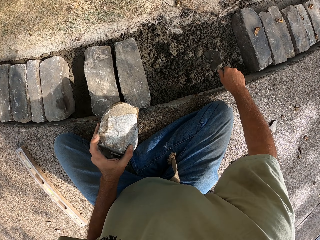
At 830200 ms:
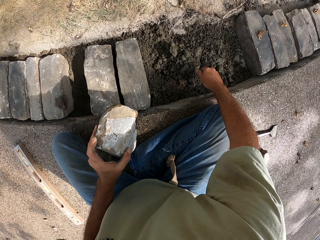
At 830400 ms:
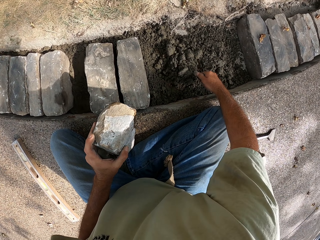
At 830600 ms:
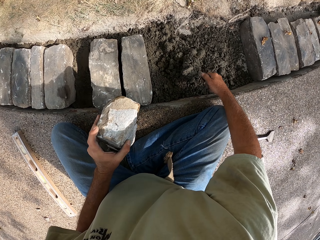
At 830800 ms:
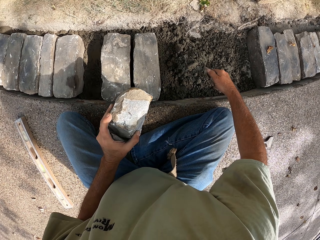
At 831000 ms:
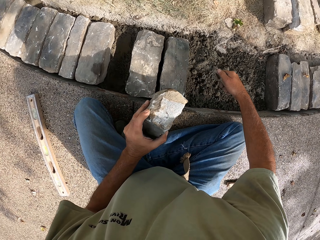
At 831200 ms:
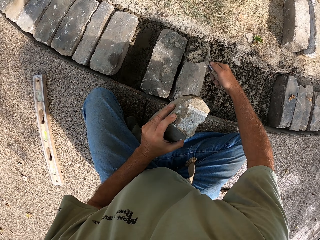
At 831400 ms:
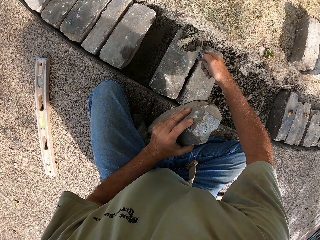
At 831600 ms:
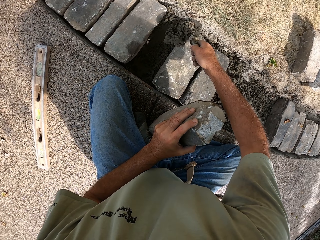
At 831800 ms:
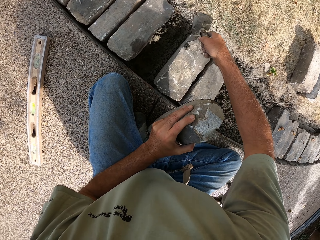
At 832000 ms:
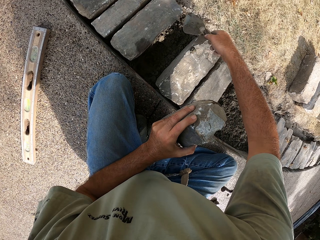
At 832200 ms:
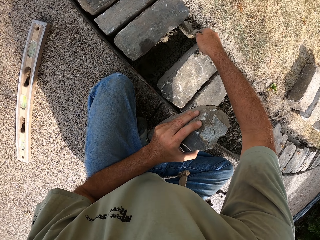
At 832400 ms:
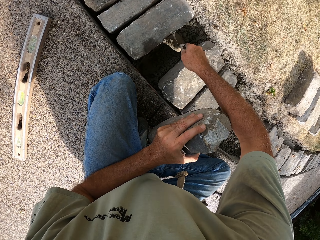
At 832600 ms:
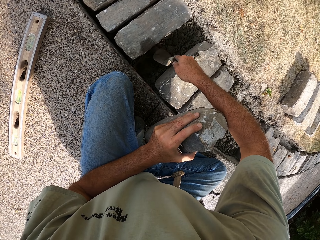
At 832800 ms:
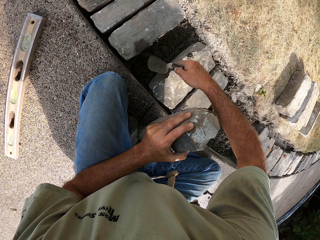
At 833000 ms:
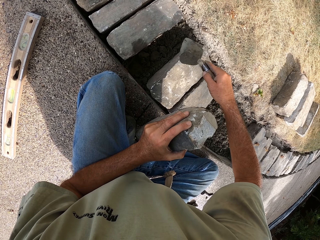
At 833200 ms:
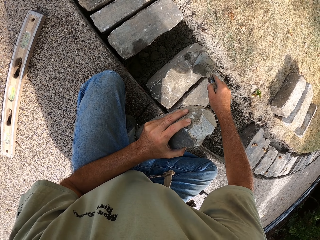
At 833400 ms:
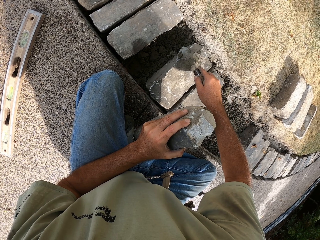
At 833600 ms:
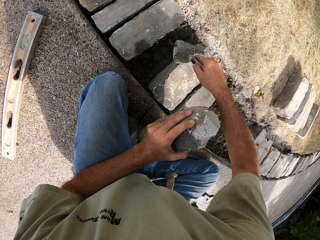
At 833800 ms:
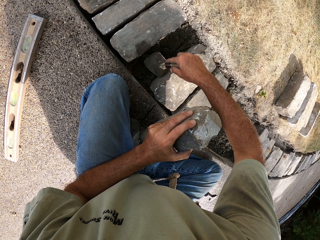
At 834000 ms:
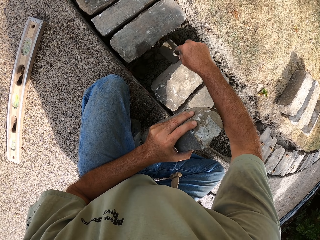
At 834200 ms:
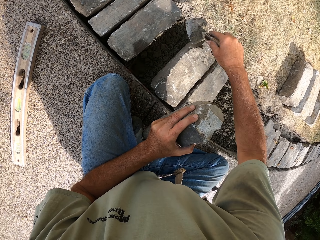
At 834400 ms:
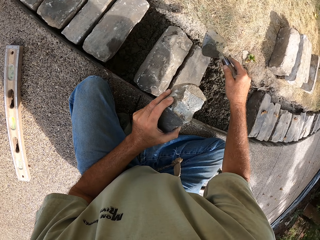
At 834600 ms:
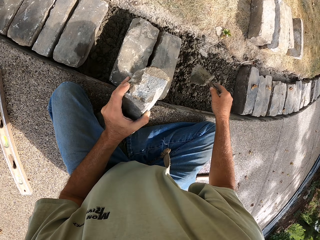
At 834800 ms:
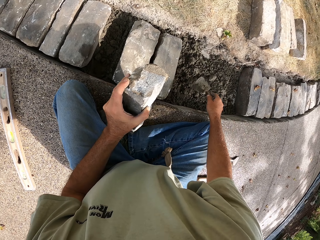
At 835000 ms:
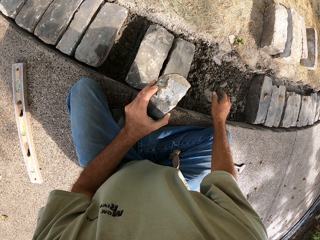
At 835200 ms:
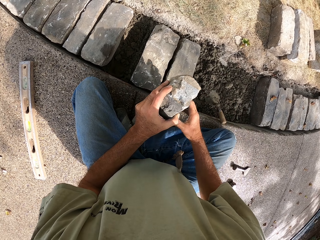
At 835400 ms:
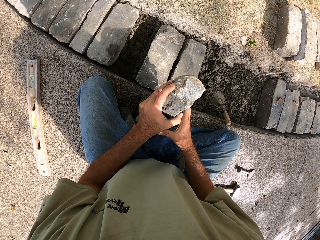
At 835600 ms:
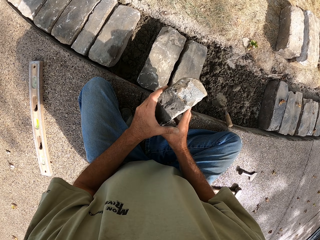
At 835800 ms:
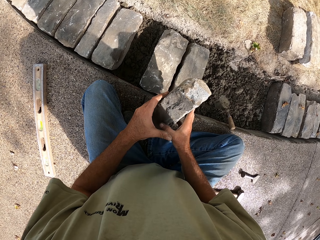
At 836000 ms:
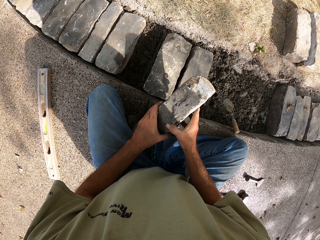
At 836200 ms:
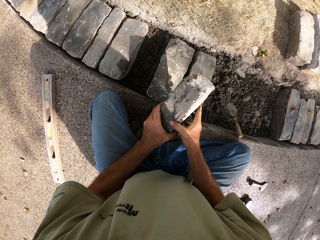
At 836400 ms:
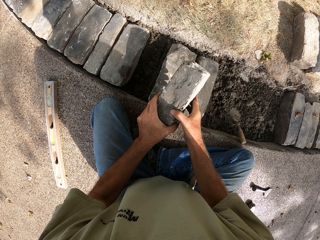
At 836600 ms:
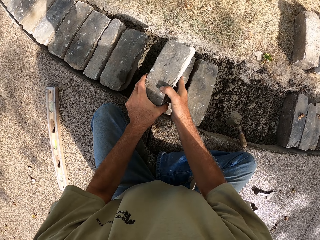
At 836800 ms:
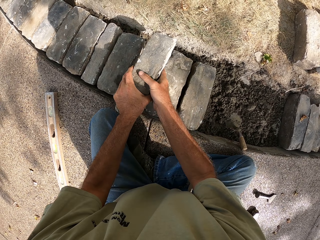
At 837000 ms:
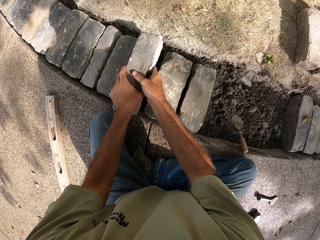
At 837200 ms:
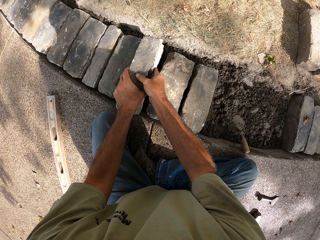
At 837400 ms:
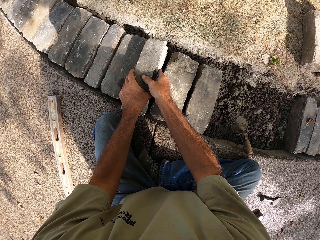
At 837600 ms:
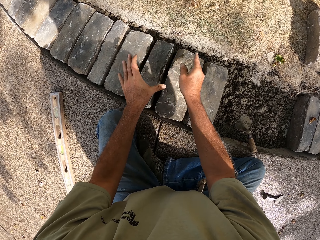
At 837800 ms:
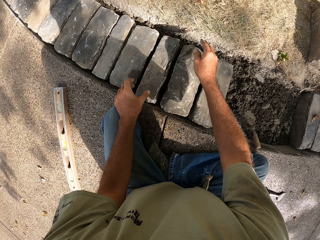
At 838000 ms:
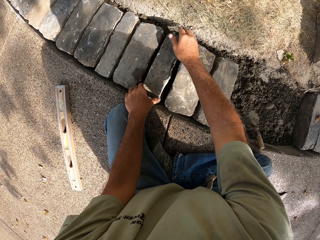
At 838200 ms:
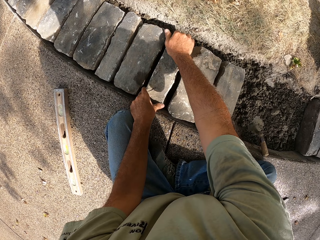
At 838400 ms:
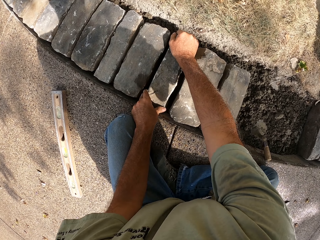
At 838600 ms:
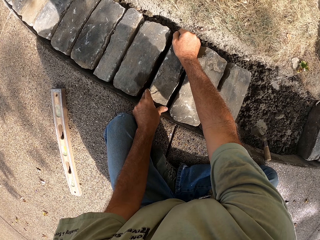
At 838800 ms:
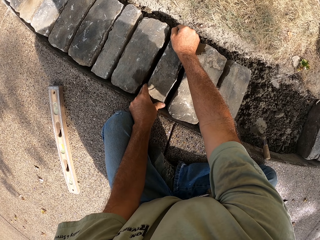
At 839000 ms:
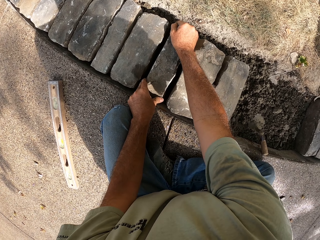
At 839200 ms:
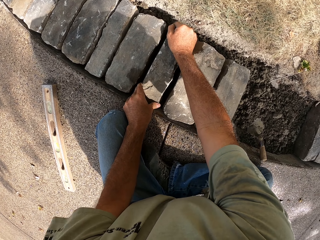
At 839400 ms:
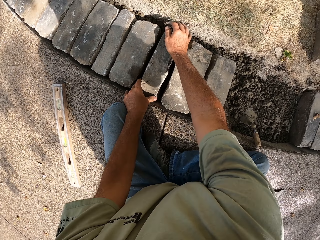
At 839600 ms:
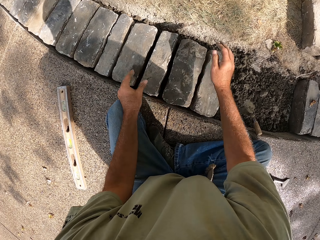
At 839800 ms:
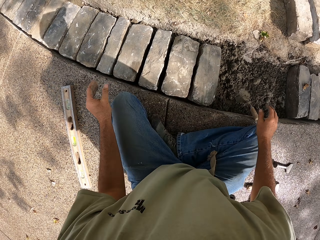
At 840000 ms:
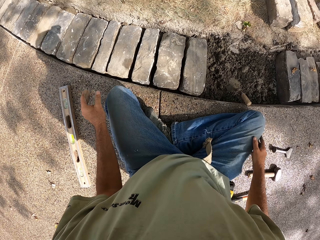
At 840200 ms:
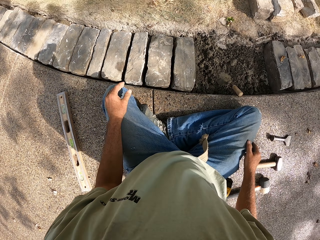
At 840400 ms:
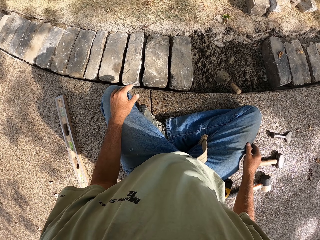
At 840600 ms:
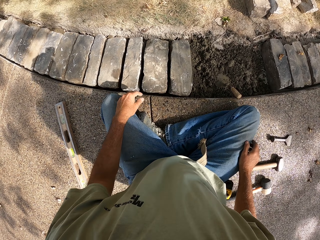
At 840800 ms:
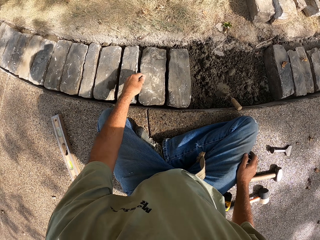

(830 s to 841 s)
The camera wearer picks up a trowel with his right hand. He scoops the concrete. He puts concrete on the space. He puts the trowel on the concrete. He puts the block on the concrete with both his hands.

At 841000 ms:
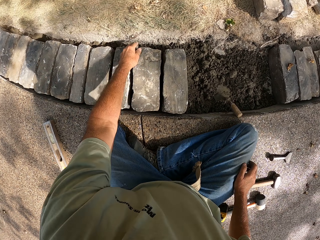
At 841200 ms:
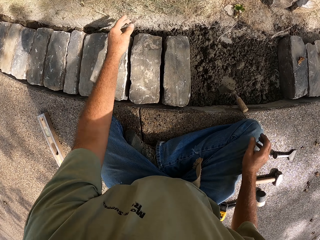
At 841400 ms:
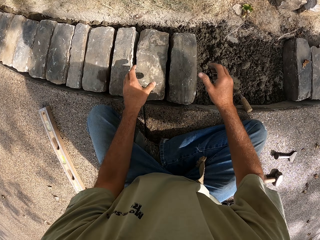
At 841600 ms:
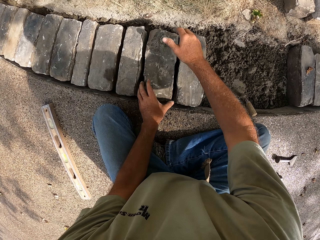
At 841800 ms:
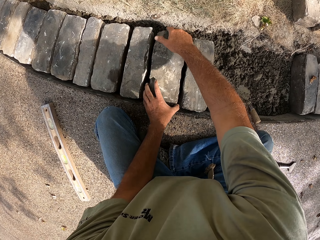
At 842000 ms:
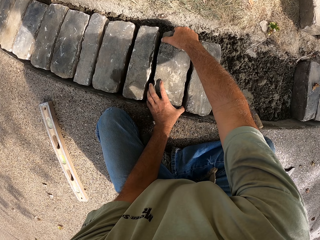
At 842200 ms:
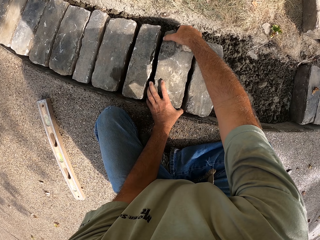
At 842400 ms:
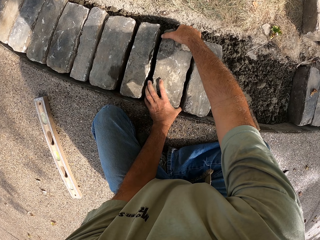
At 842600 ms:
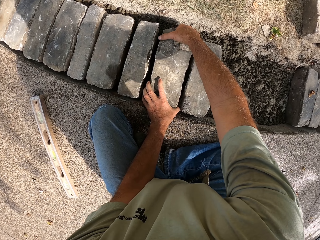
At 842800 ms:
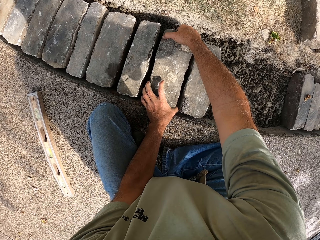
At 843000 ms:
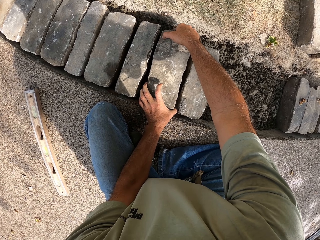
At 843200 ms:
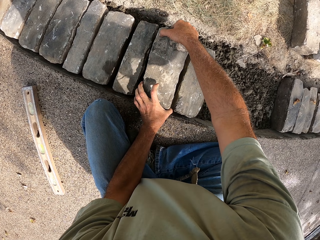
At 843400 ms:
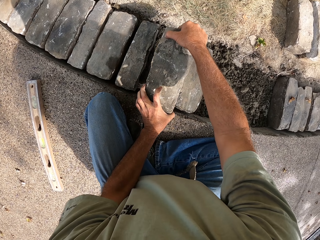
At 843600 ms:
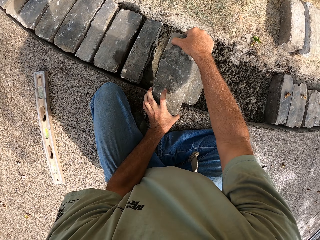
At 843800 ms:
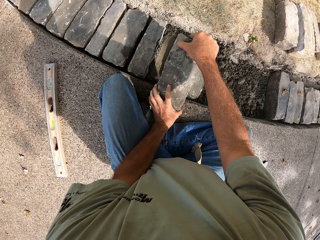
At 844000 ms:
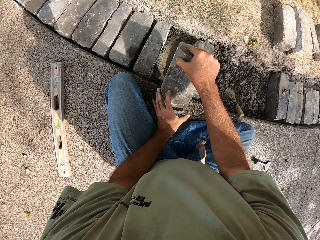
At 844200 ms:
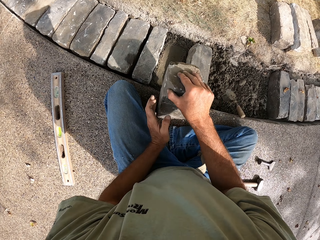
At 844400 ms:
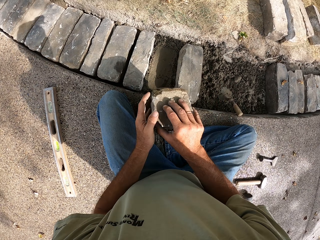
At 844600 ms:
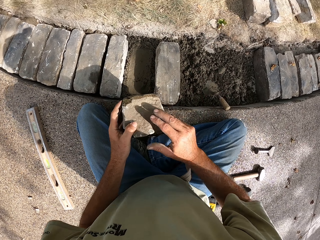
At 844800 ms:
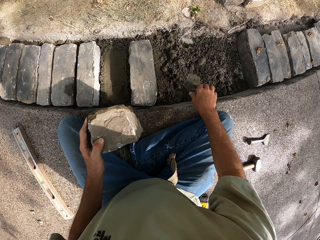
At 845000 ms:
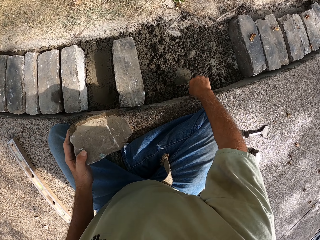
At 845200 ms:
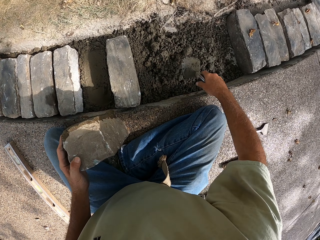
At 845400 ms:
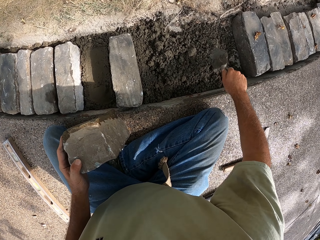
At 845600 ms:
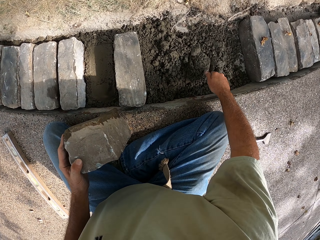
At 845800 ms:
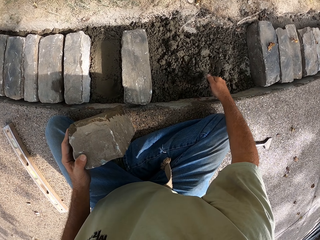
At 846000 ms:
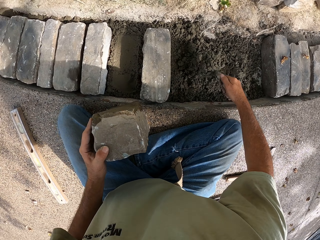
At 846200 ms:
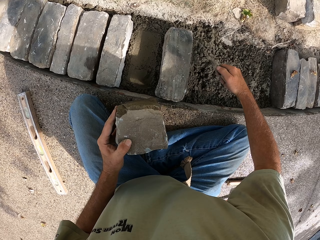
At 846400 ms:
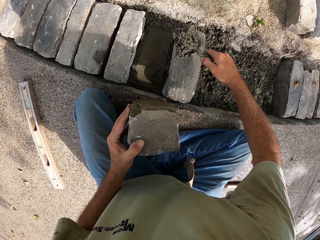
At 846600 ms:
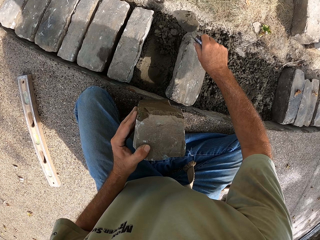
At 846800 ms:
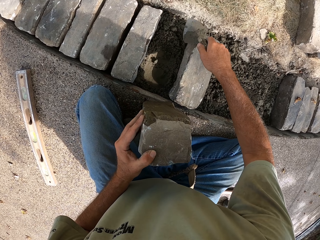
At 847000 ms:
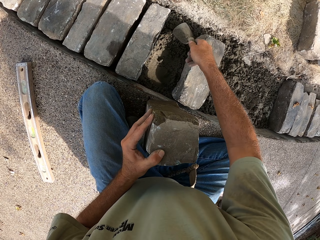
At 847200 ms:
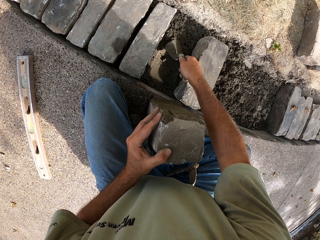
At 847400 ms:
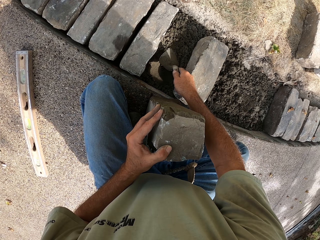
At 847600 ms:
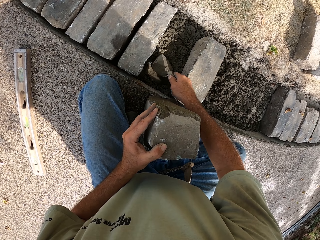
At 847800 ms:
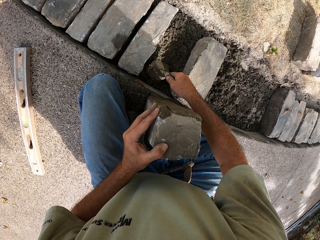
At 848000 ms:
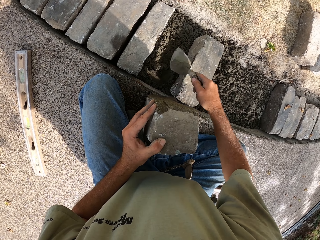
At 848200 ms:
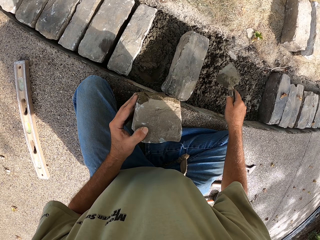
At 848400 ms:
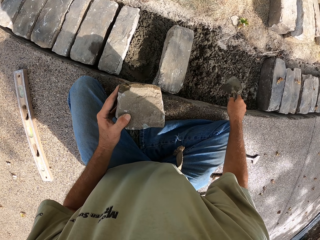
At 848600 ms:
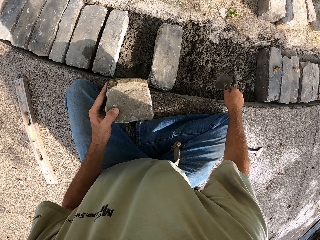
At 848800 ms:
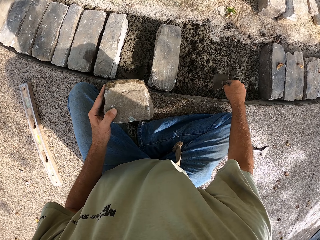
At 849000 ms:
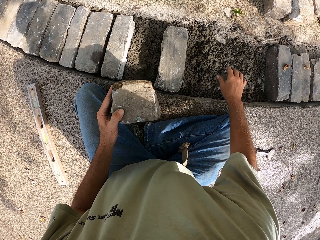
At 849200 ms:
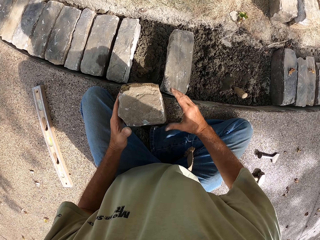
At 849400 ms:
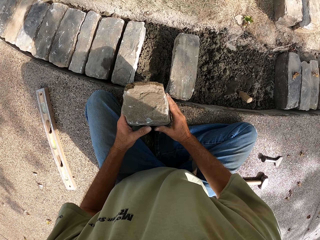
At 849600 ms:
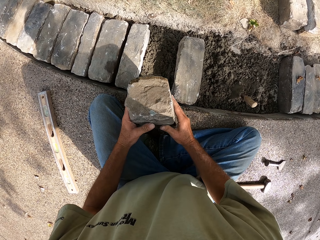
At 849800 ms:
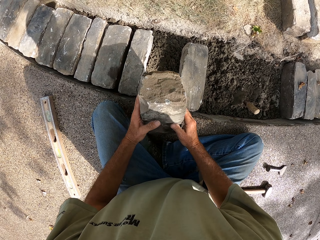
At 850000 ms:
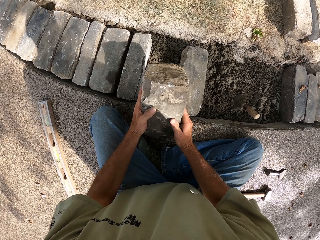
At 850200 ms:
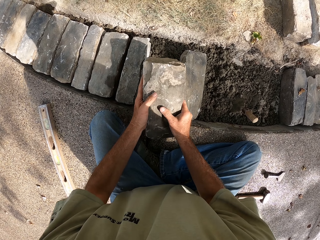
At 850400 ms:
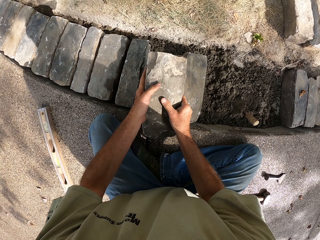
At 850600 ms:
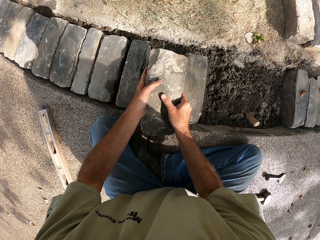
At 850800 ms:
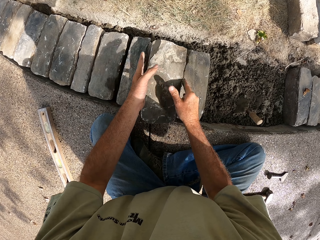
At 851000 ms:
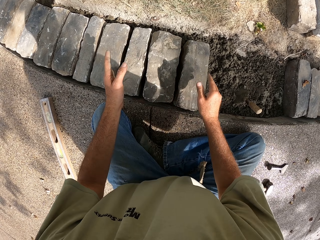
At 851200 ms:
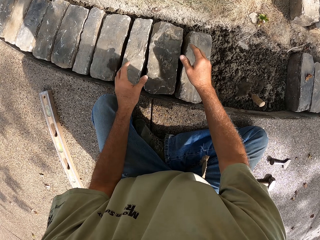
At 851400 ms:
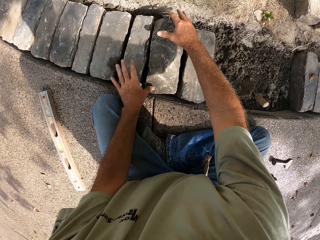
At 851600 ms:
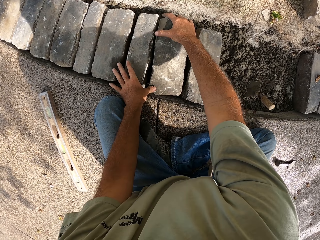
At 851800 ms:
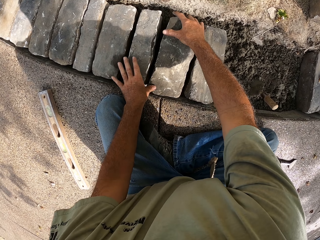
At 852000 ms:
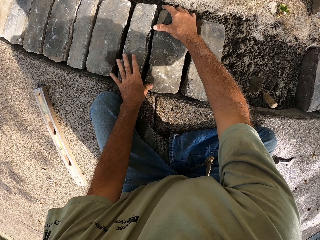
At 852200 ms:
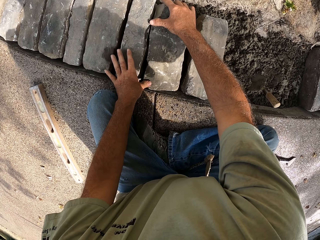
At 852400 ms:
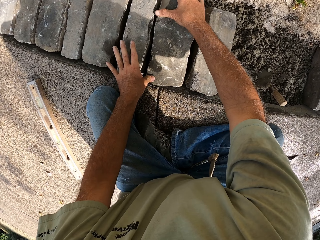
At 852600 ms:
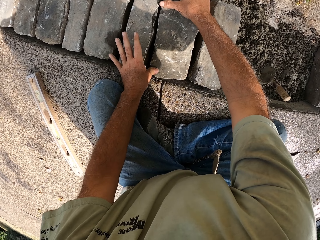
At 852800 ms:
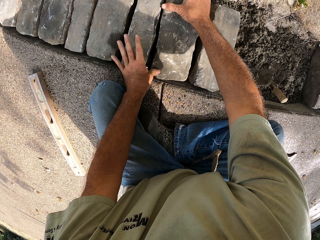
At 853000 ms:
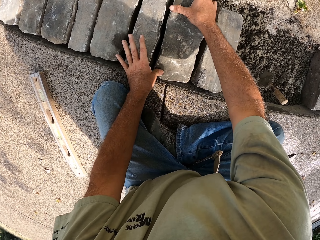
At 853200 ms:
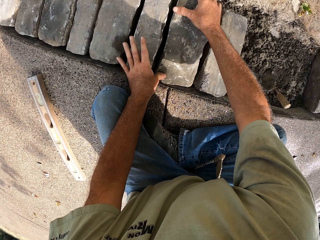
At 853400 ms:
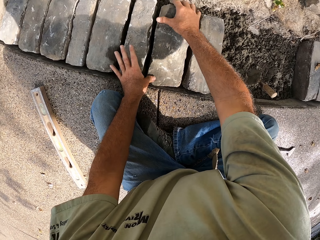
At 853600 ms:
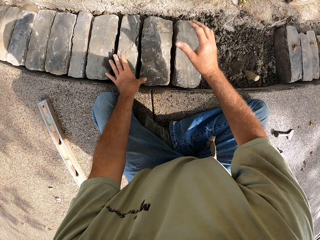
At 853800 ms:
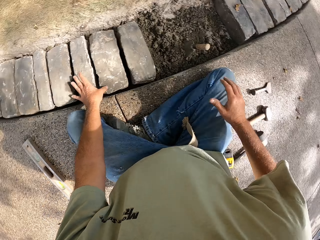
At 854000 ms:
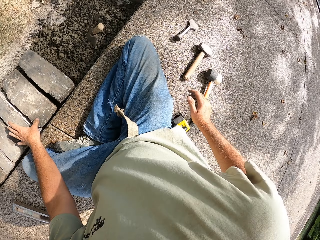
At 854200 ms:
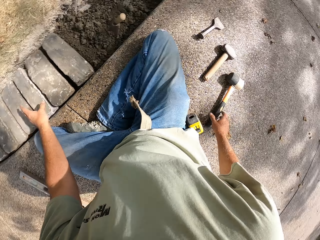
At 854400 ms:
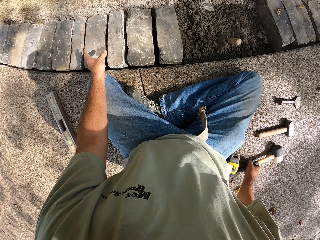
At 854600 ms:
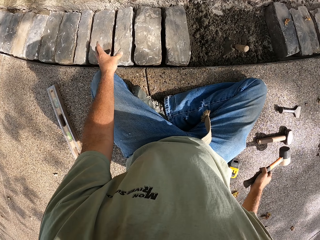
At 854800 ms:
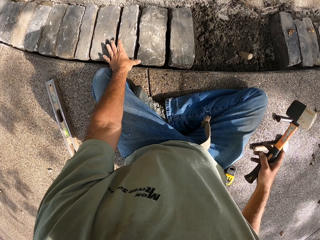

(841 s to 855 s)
The camera wearer removes another block with both his hands. He takes concrete with the trowel. He puts concrete in the space. He puts the block on the concrete and adjusts the block.
